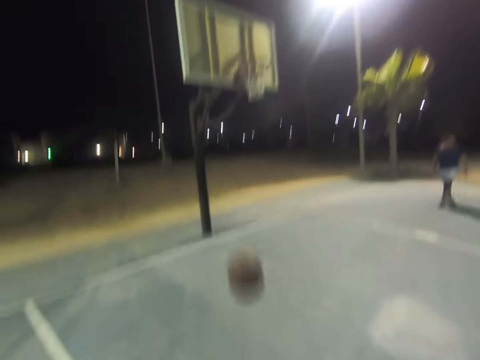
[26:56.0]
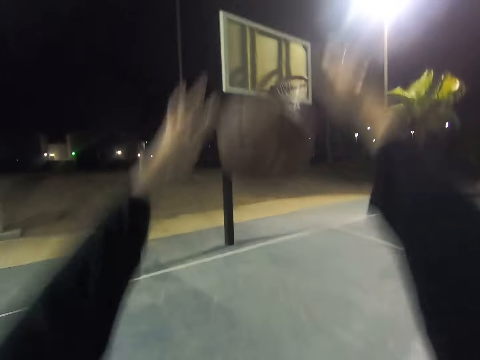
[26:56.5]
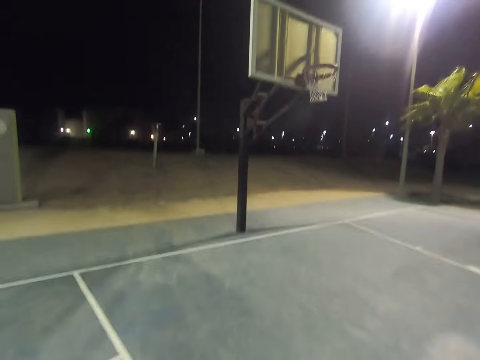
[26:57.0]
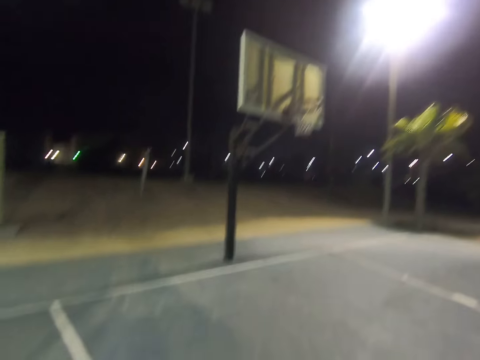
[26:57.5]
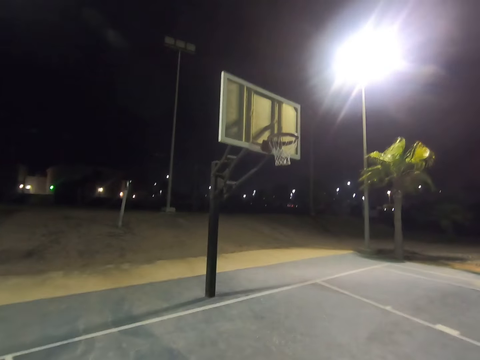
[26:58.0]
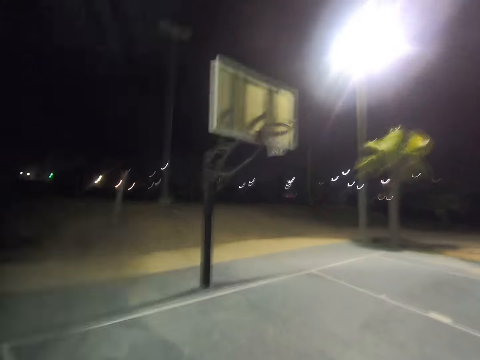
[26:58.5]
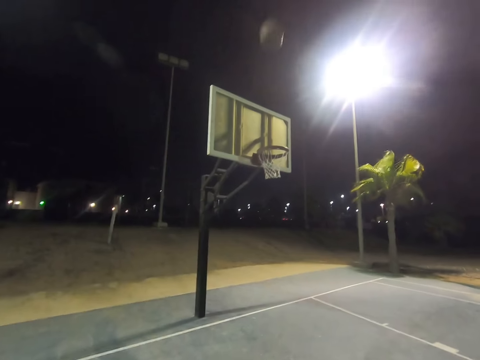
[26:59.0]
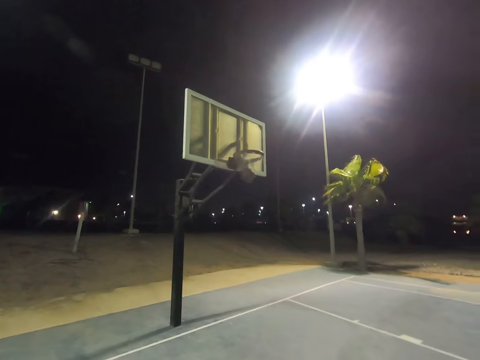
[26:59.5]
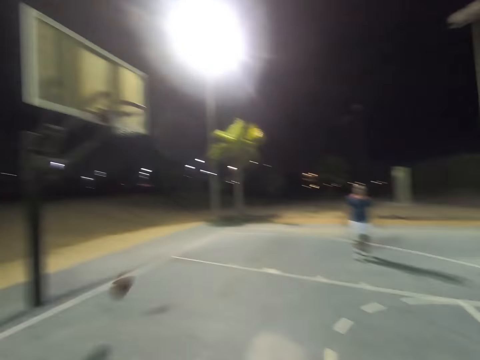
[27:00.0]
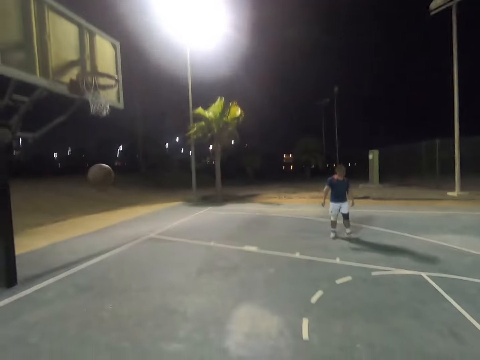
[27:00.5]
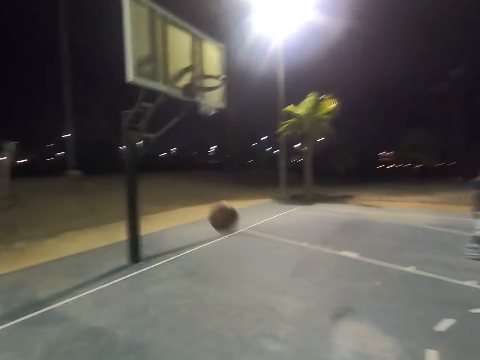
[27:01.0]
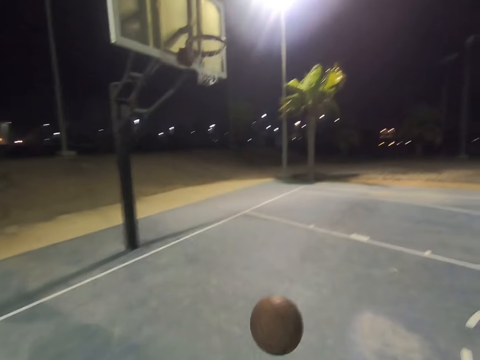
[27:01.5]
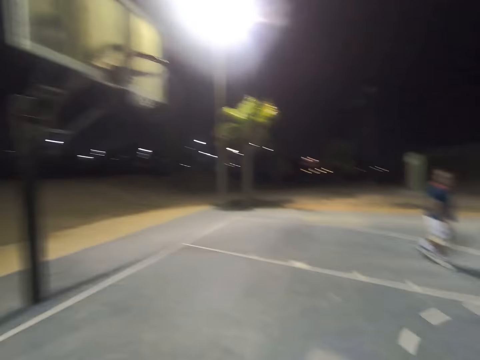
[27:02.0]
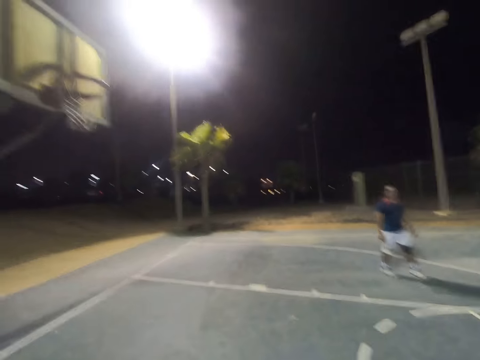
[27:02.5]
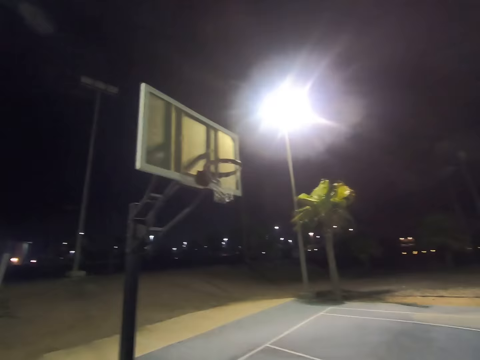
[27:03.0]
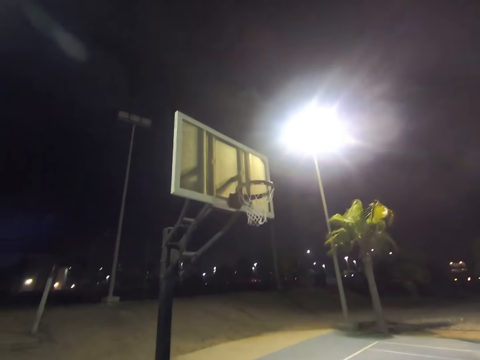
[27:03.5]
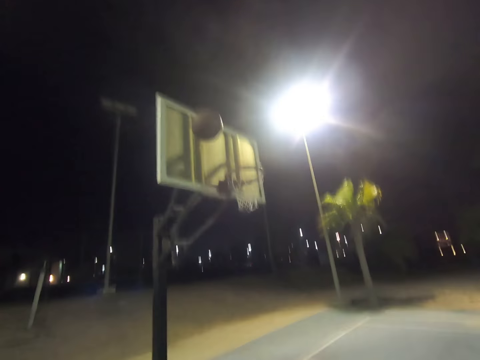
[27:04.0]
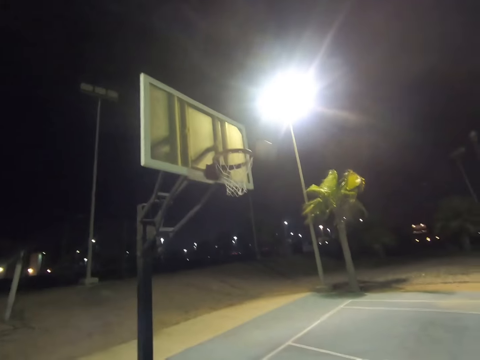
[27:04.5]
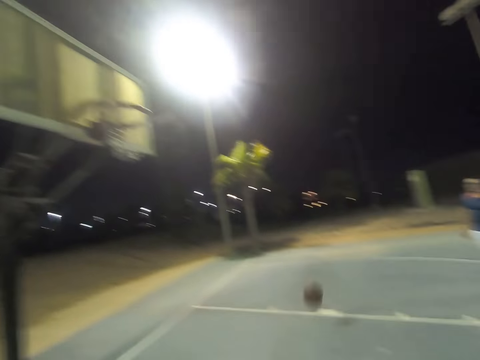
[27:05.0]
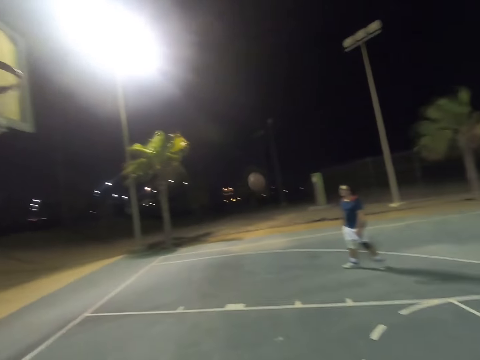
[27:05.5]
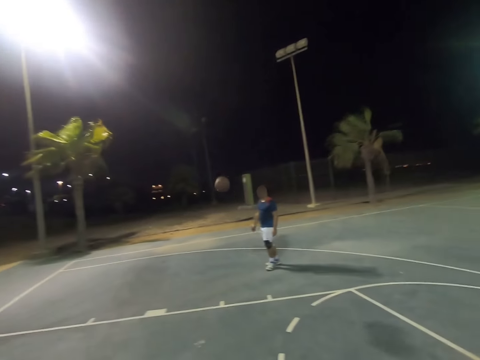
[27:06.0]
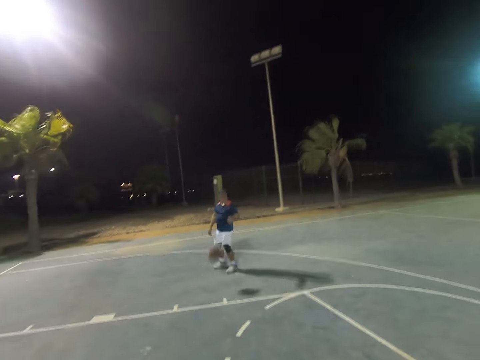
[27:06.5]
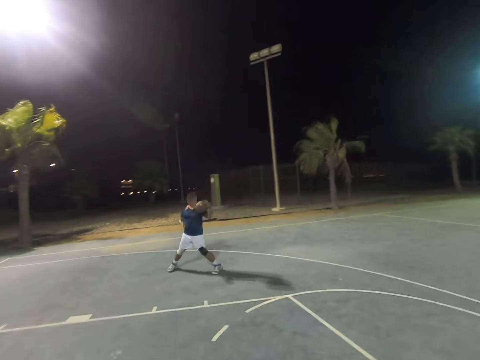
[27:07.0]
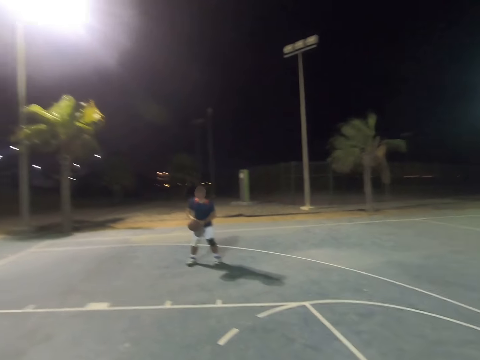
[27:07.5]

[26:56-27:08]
The camera wearer catches the basketball. They throw the basketball at the basket. They catch the basketball. They throw the basketball at the basket. A man catches the basketball.

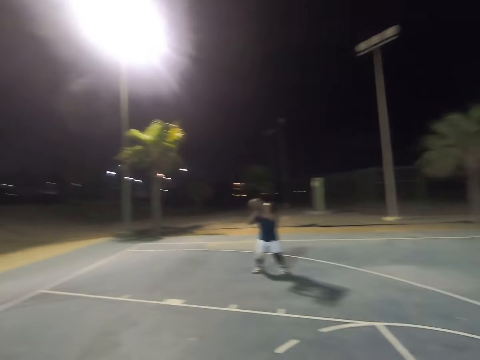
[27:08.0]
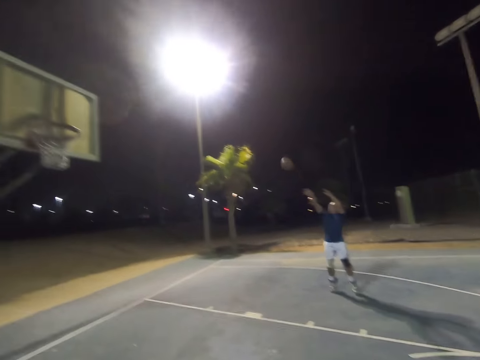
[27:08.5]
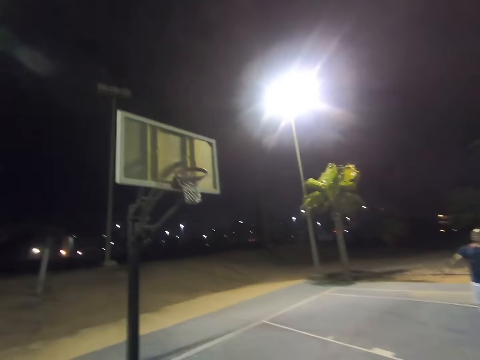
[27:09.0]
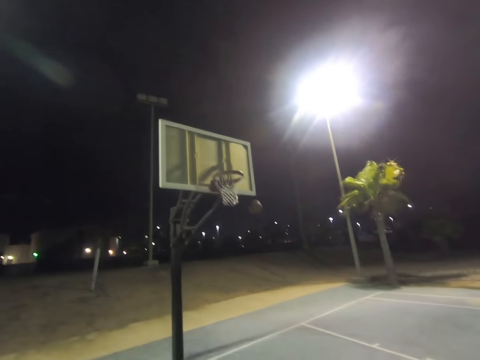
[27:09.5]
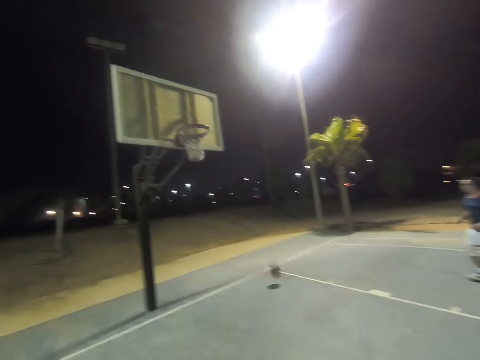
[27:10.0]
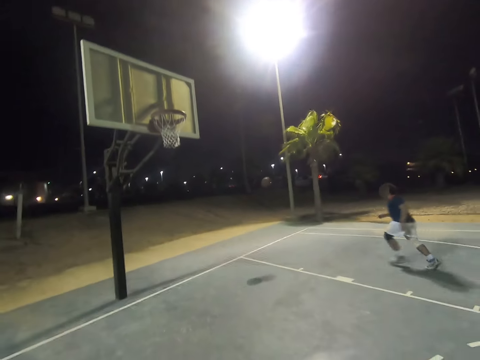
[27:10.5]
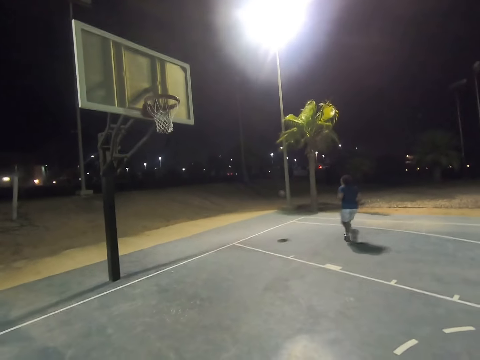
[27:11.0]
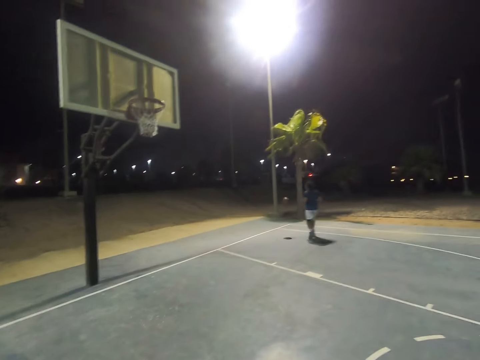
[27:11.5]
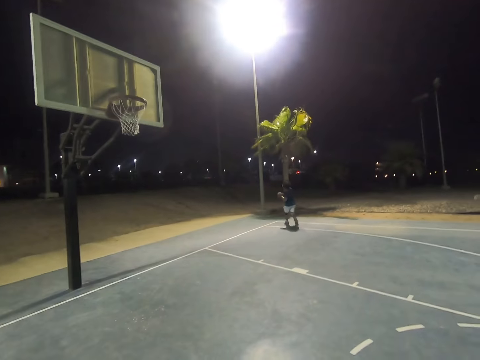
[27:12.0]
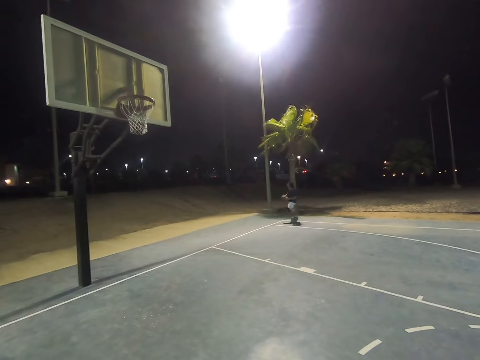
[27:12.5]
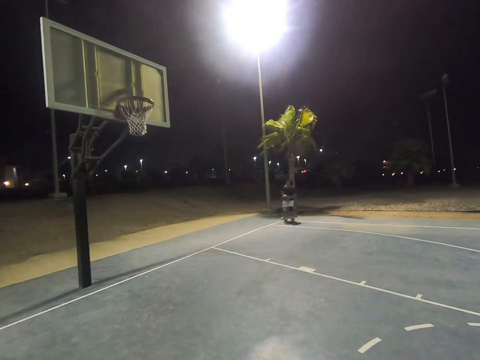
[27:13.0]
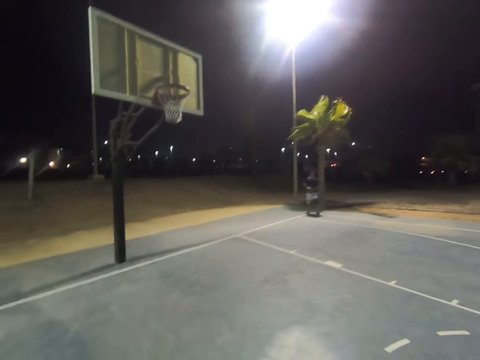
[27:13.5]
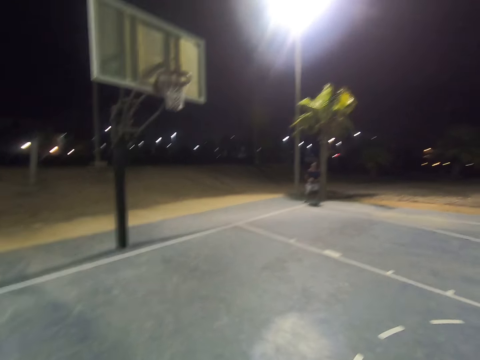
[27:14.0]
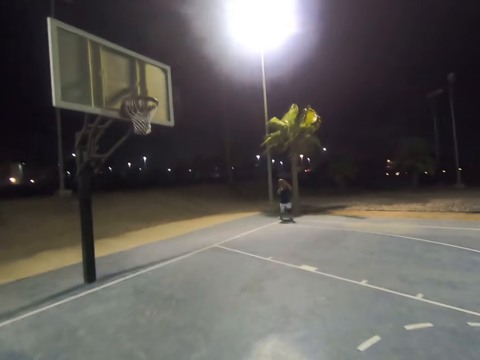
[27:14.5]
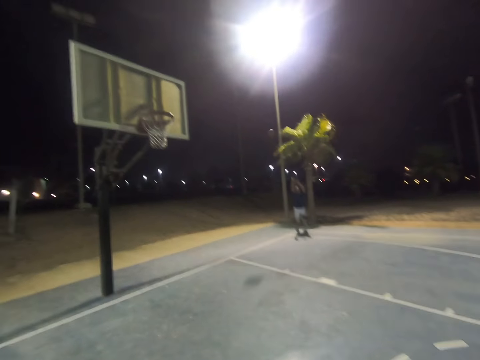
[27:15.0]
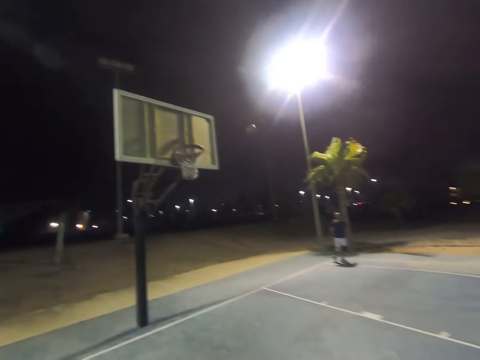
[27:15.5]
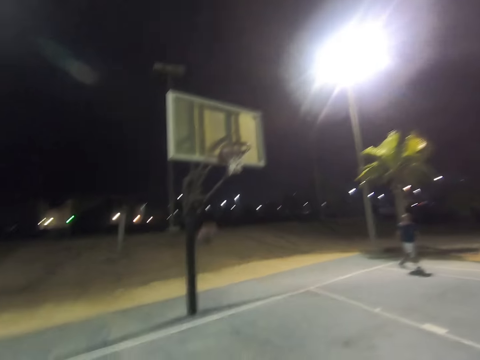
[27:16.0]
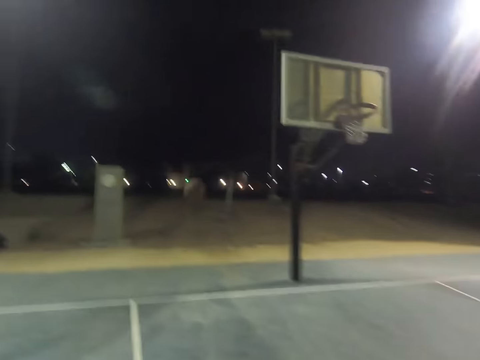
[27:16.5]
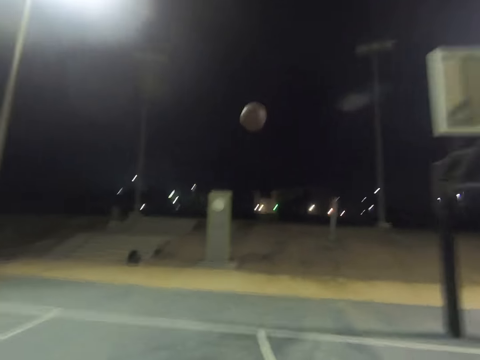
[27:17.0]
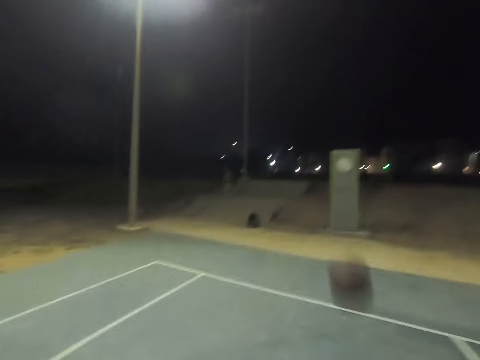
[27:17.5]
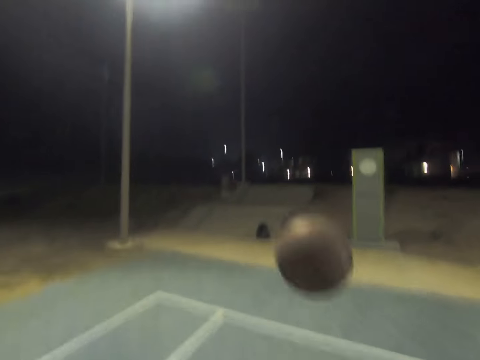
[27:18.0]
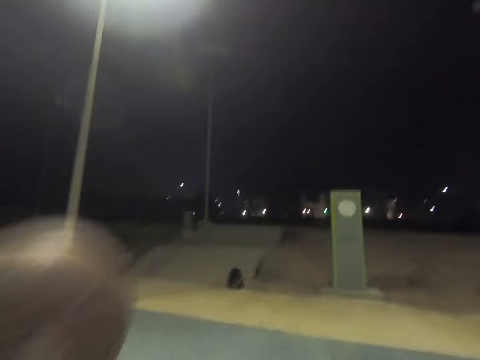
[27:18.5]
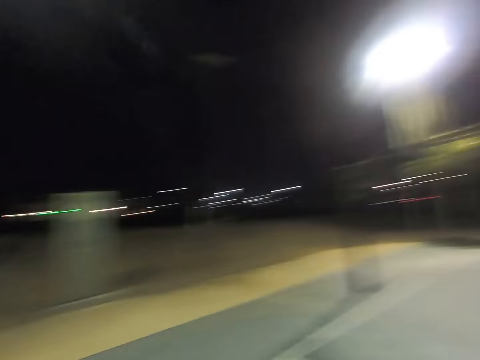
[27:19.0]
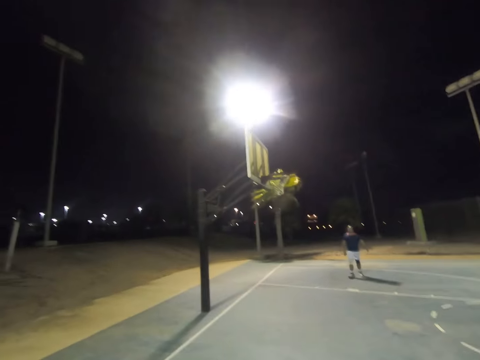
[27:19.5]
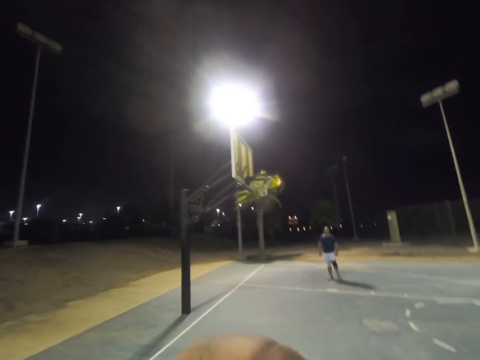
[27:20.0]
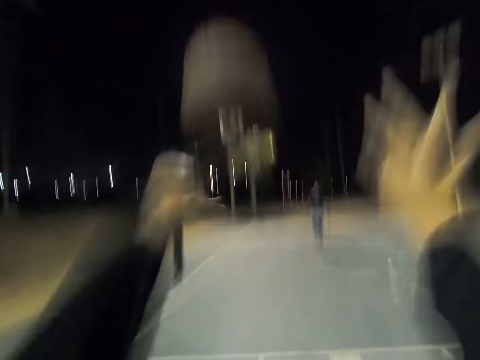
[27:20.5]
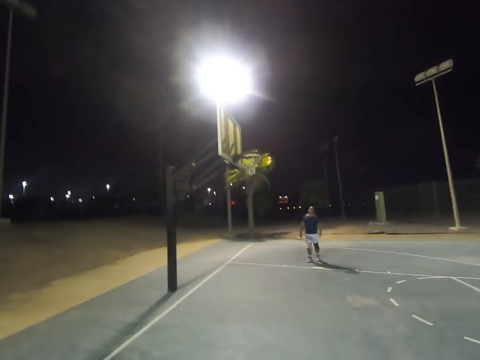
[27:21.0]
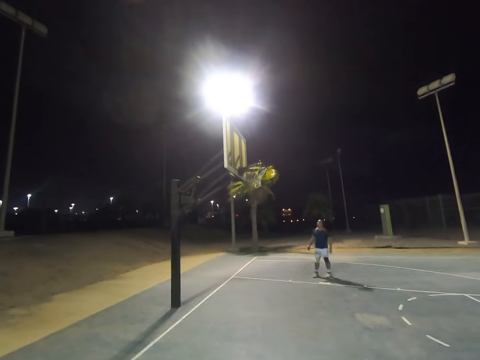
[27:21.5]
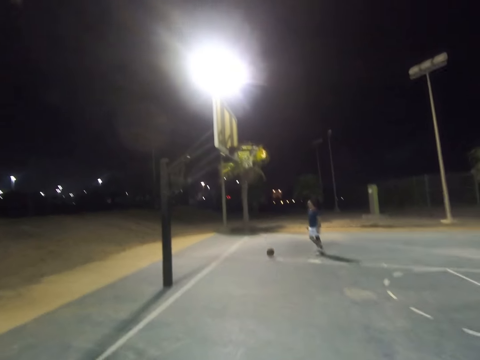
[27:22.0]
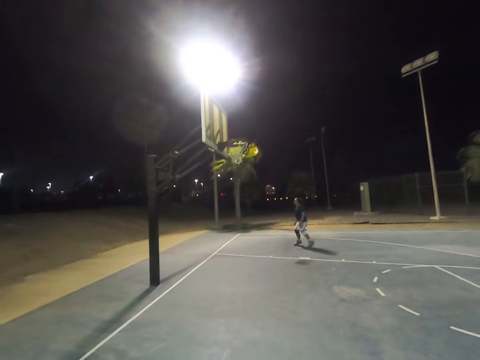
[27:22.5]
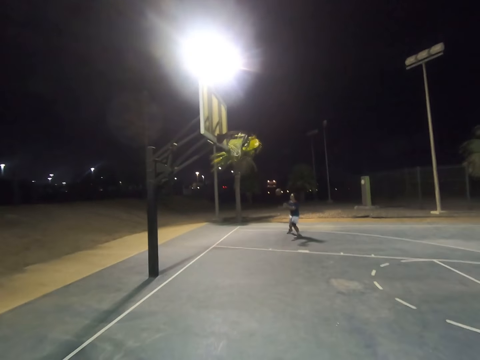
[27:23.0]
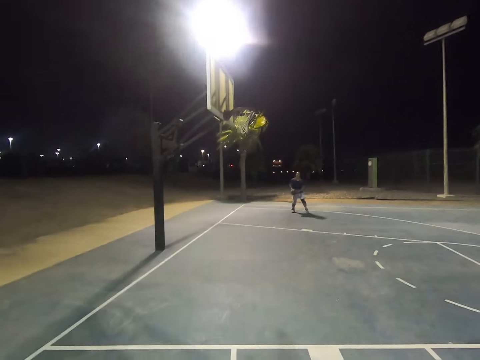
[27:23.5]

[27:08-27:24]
A man throws the basketball at the basket. The man runs towards the basketball. The man catches the basketball. The man throws the basketball at the basket. The camera wearer catches the basketball. They look at the man. They throw the basketball at the basket. The man catches the basketball.
